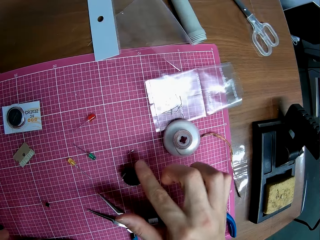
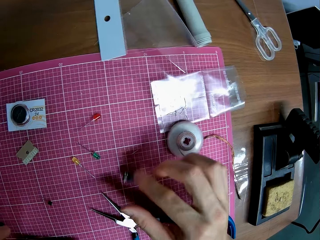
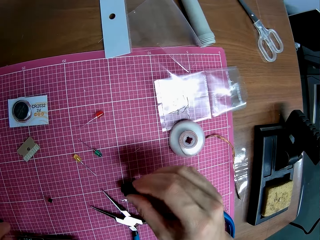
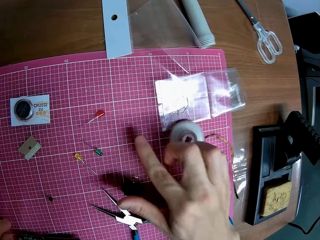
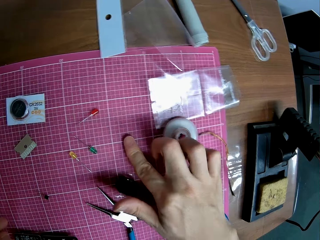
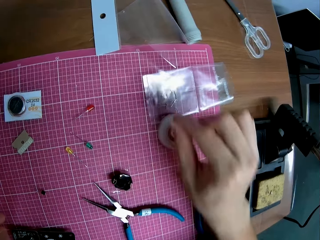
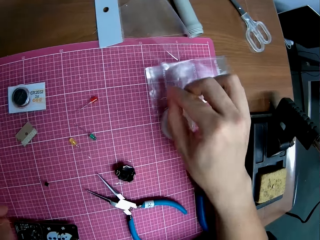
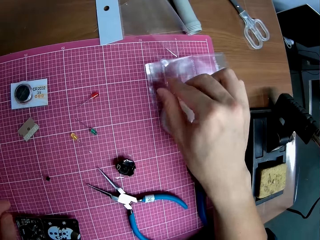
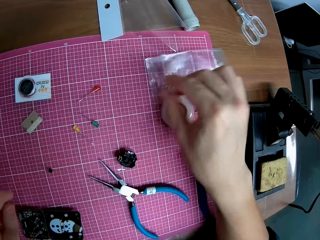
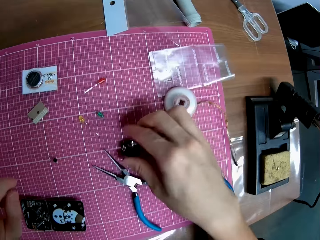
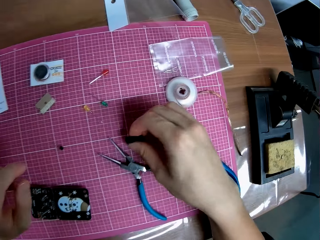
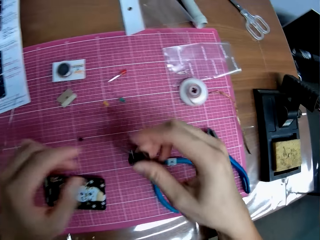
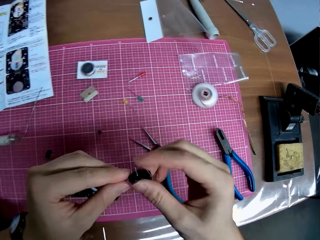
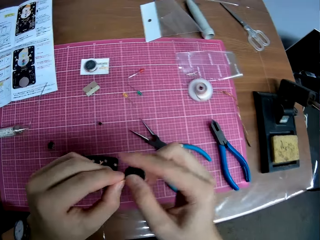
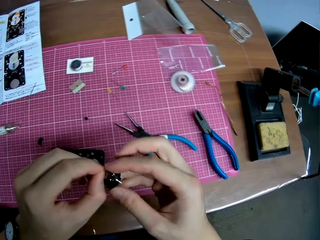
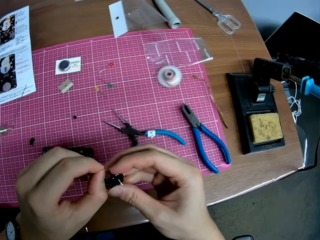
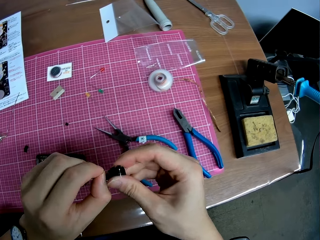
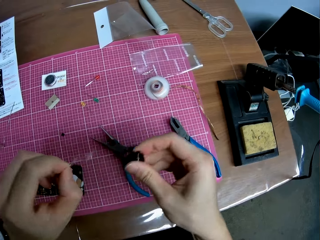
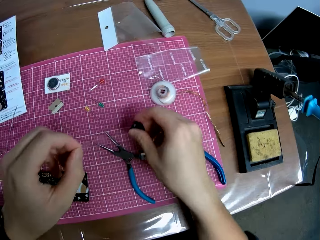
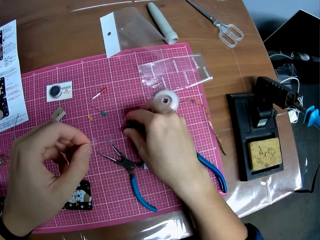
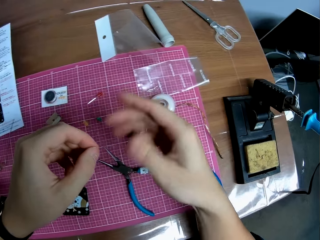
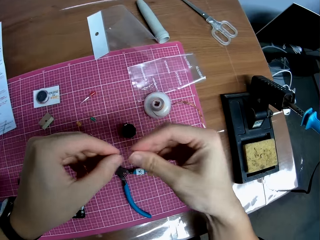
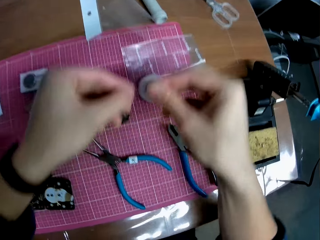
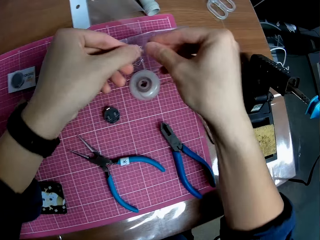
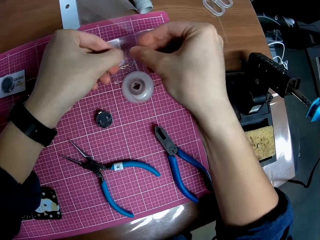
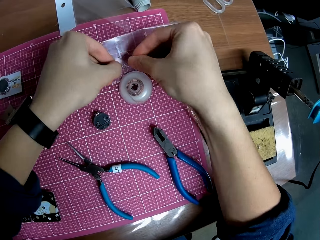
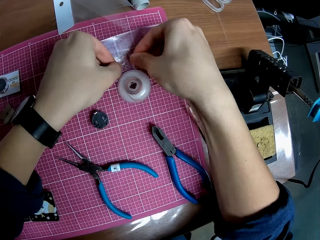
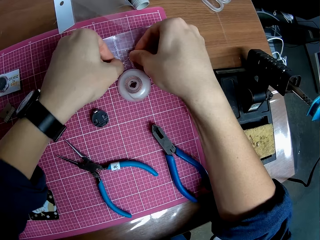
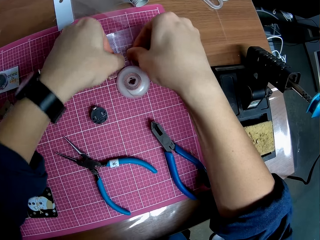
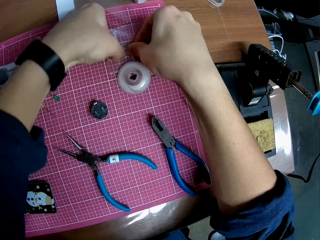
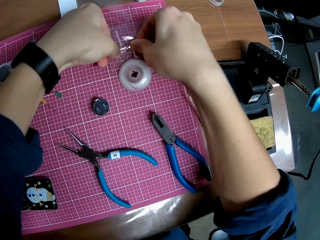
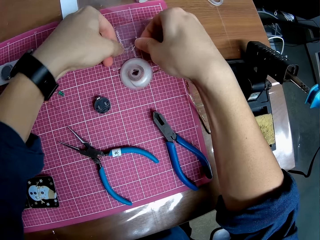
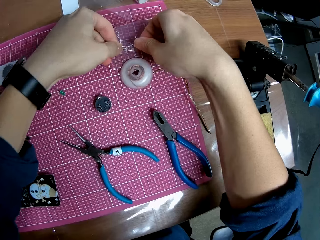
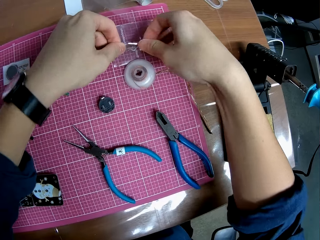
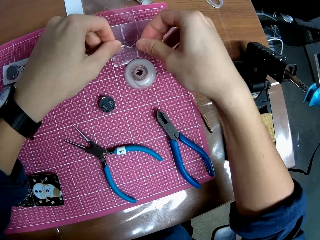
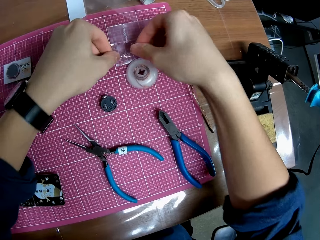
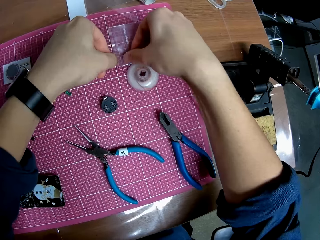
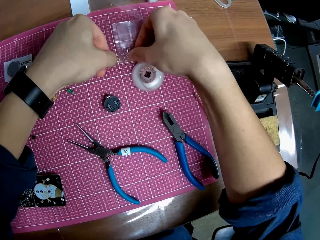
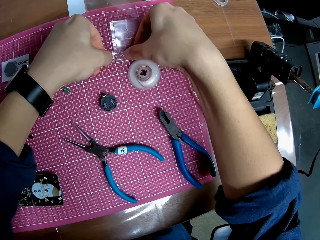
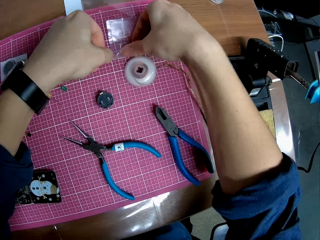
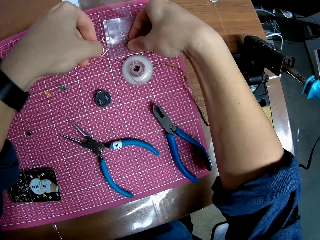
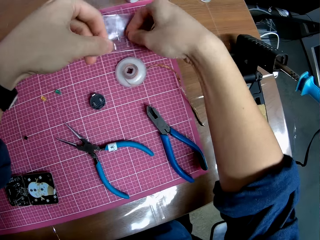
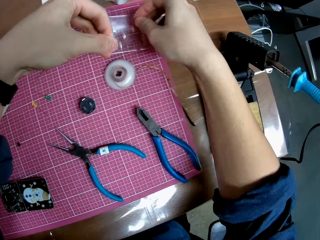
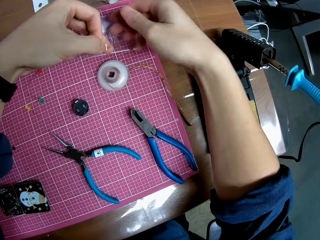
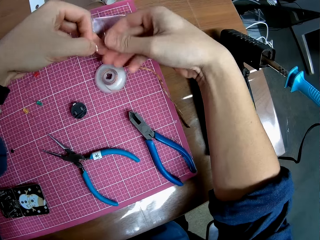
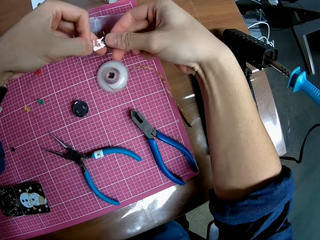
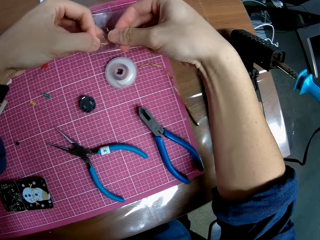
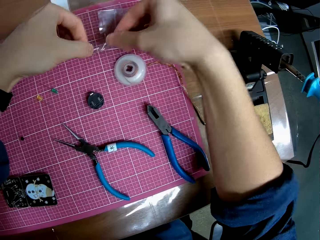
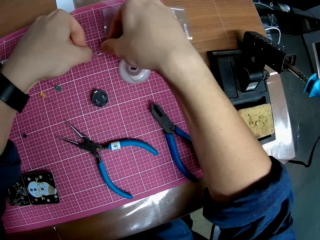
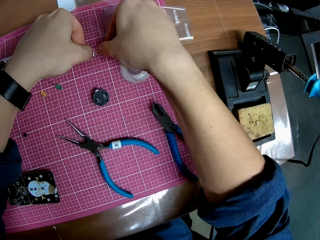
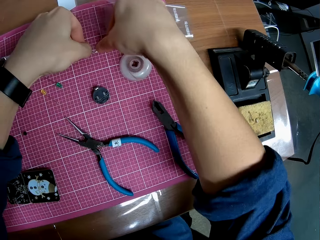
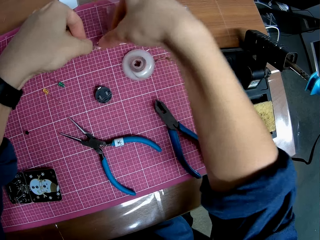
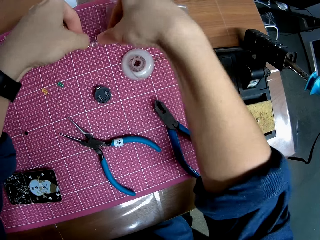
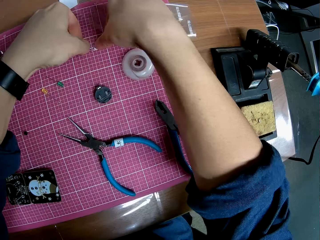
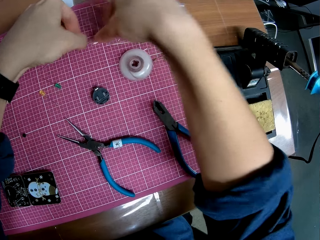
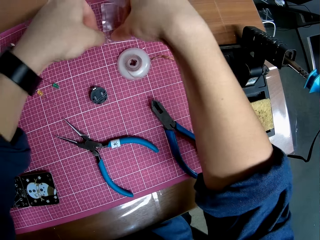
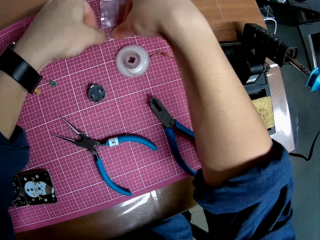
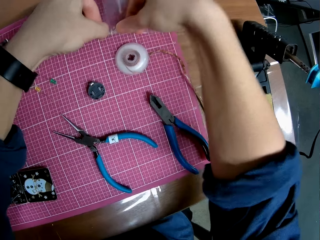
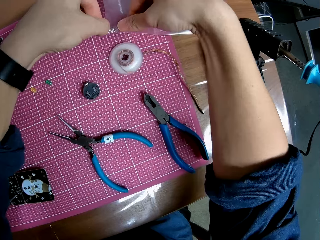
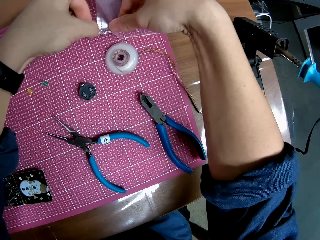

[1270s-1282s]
The camera wearer moves the motherboard piece. He moves the nose cutter on the table with his hand. He picks up the motherboard piece. He puts the motherboard piece on the polythene bag. He moves pieces from the electronic hardware on the table with his fingers. He picks up the motherboard piece. He removes something from the motherboard piece. He puts the motherboard piece on the cutting mat. He holds something. He sticks something on the polythene bag. He places the piece from the part of the electronic hardware on a side of the table.

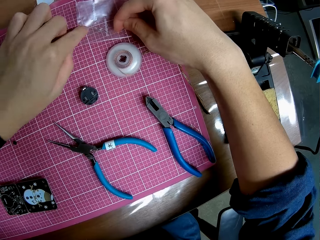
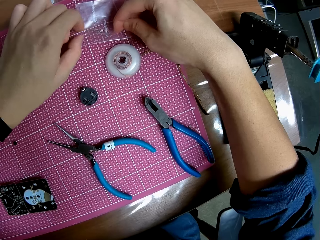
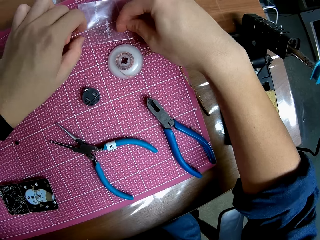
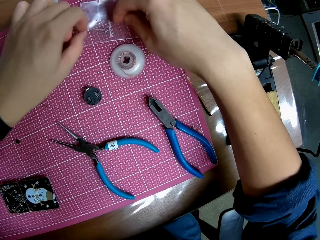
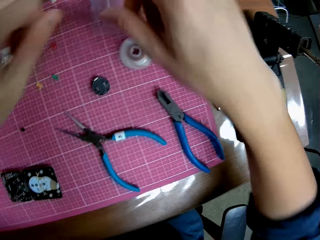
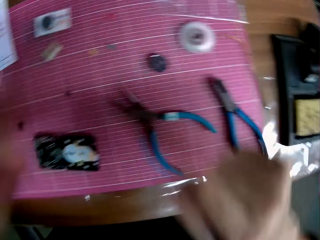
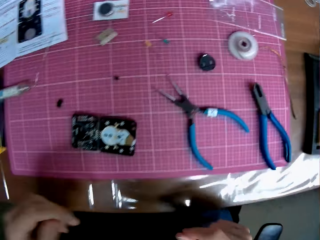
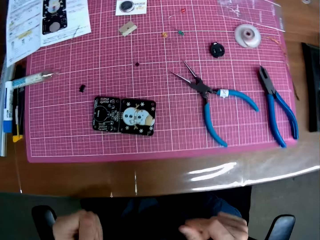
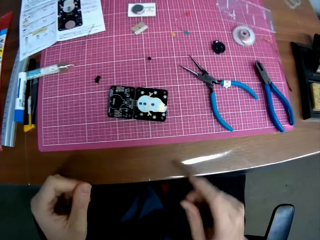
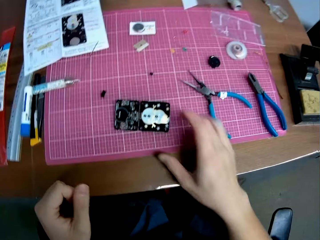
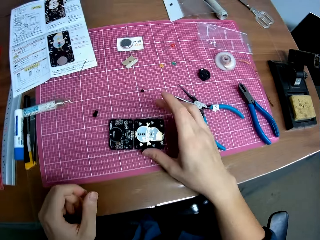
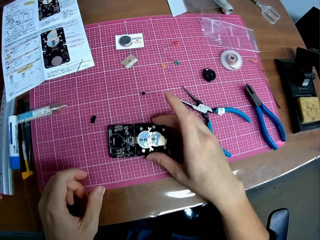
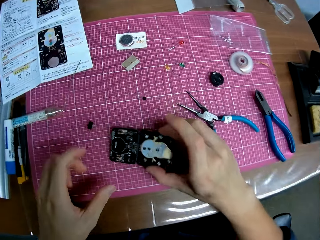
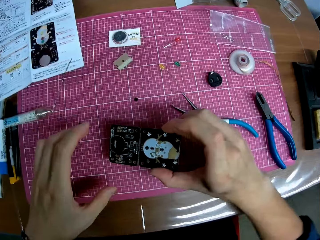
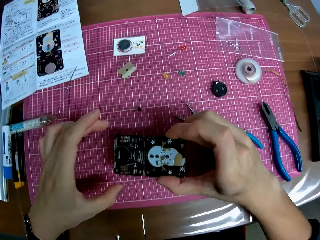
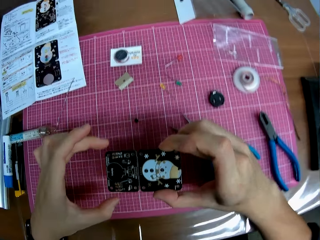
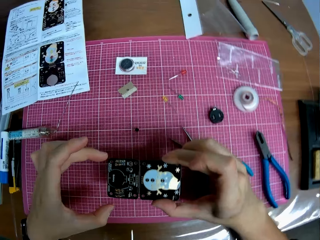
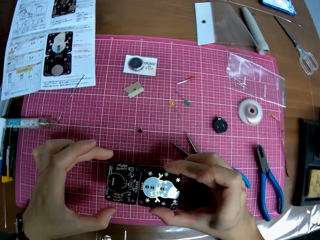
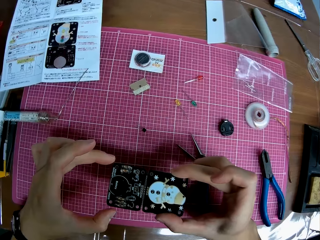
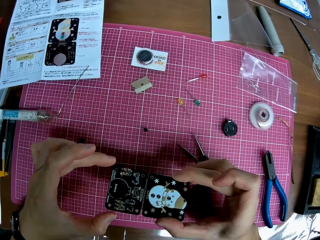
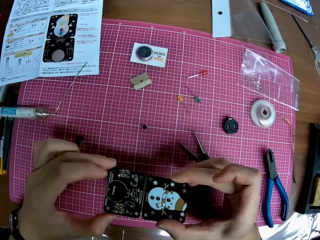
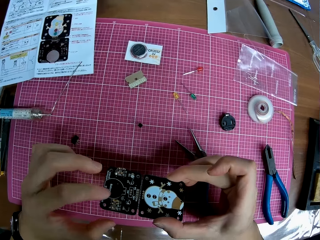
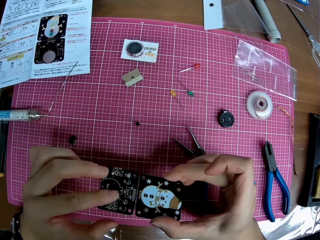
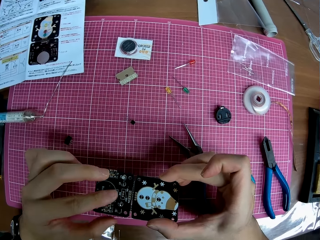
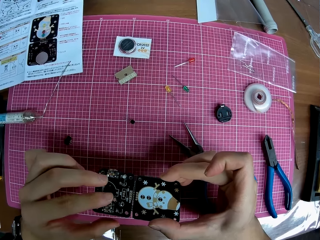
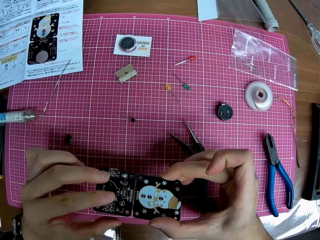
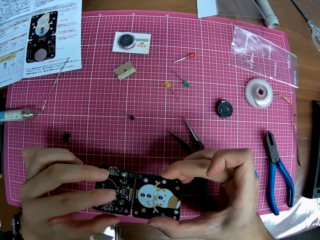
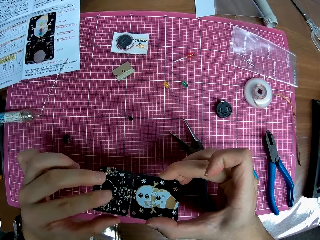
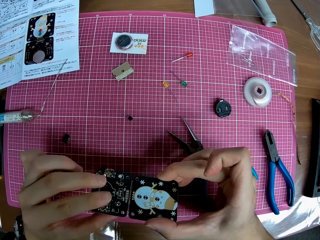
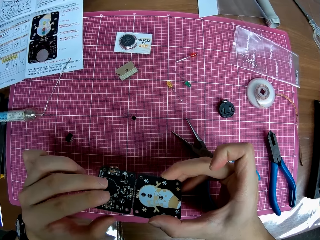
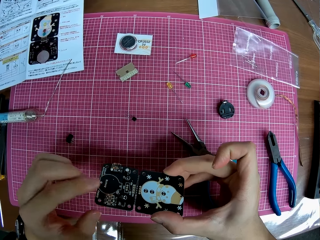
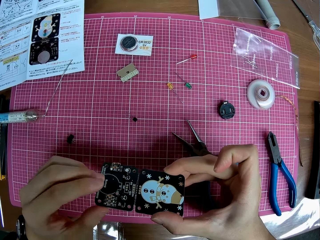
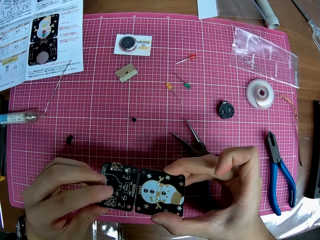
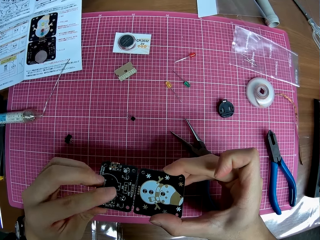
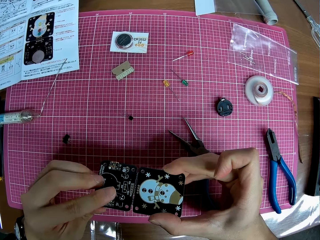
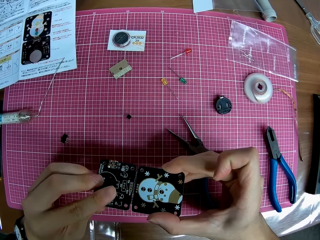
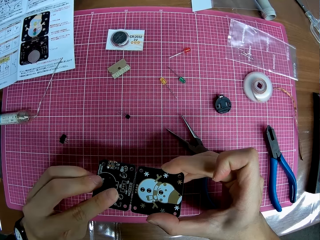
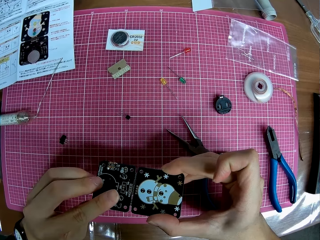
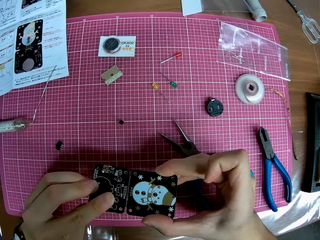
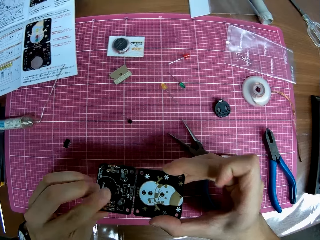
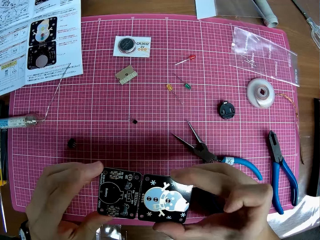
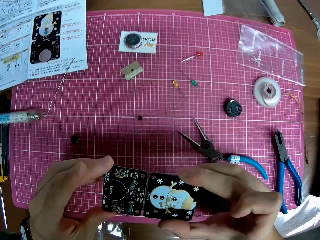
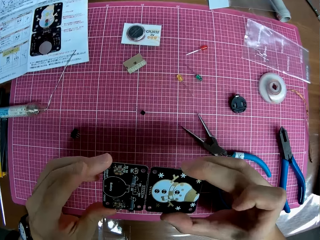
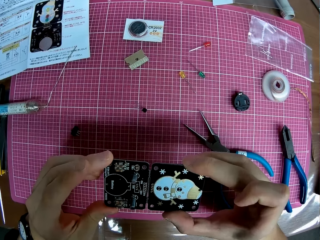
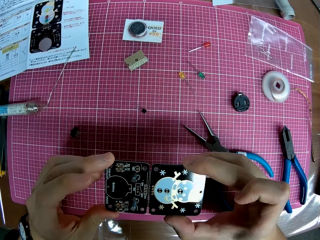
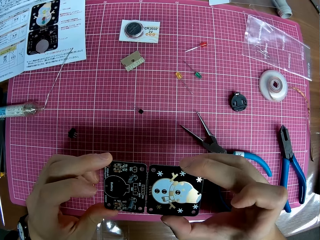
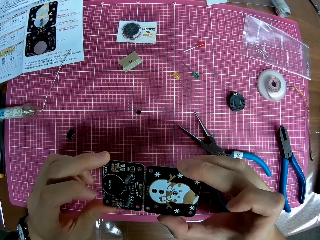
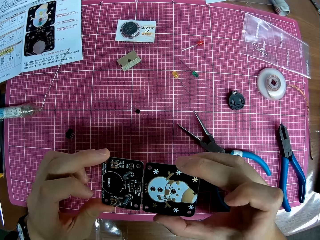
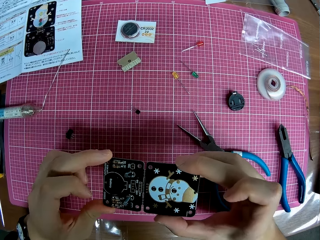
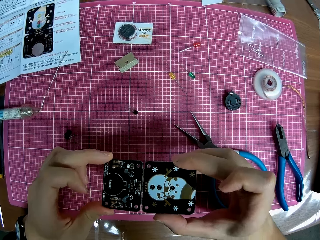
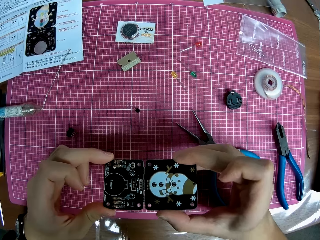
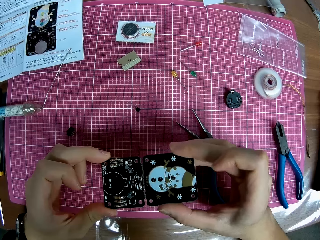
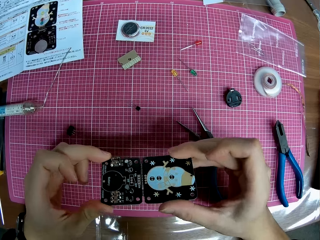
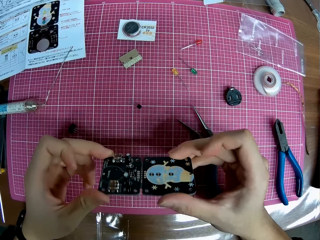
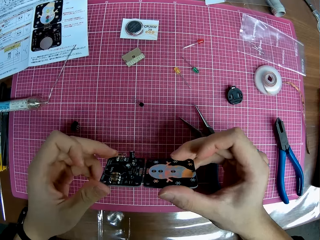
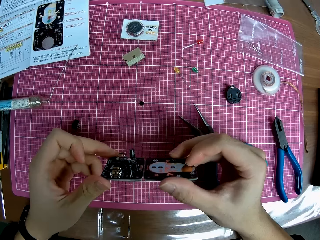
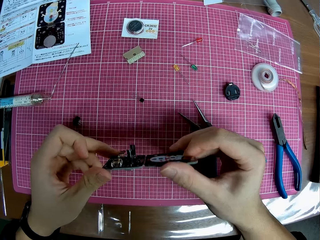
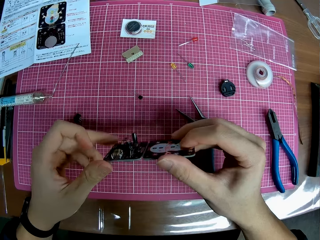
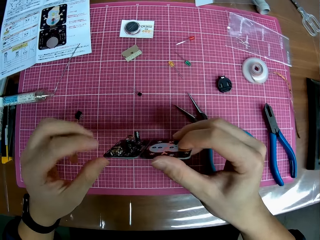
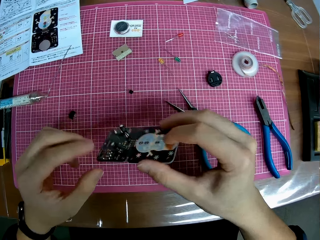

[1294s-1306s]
The camera wearer lifts the motherboard piece. They adjust the electronic hardware on the table. They touch the motherboard piece. They look at the motherboard piece.
